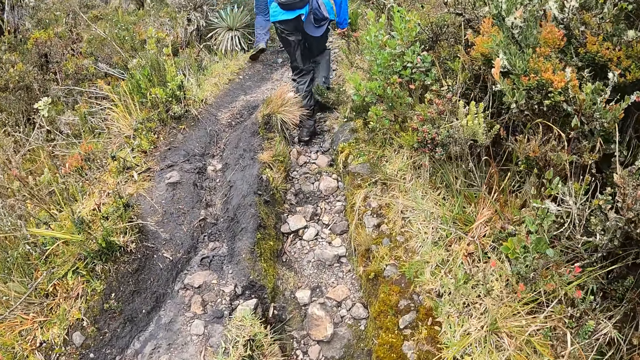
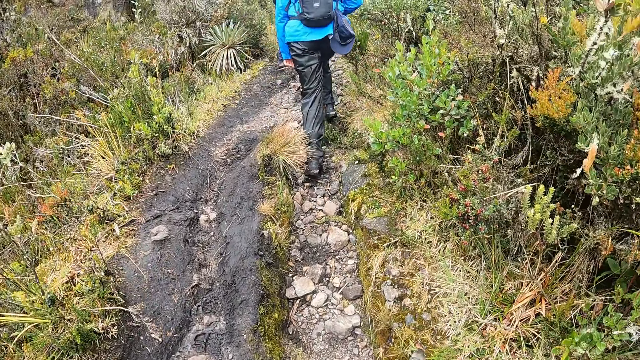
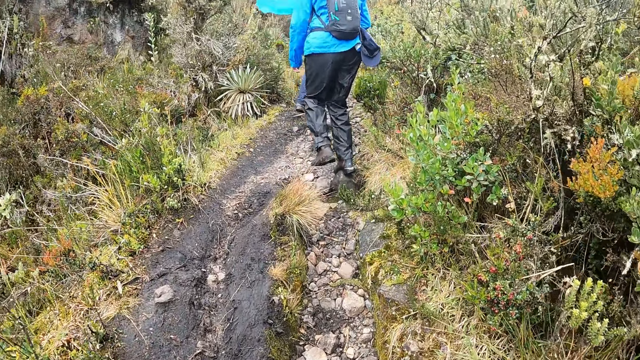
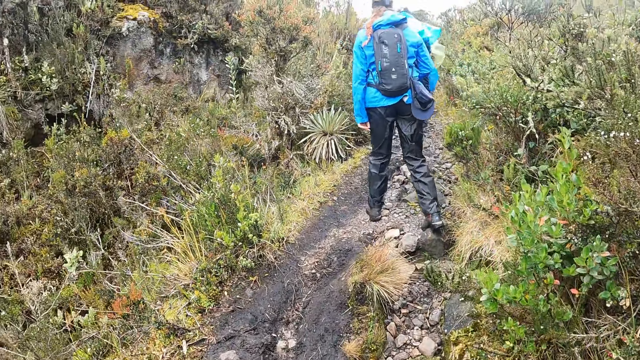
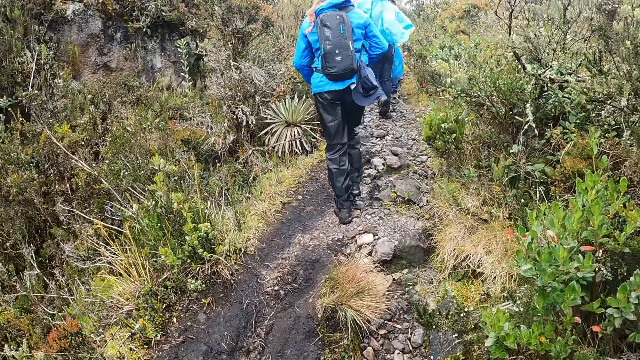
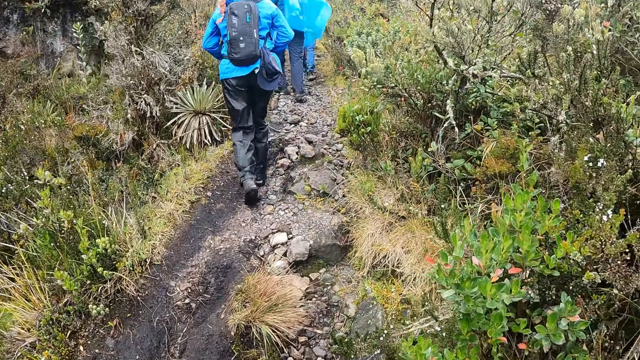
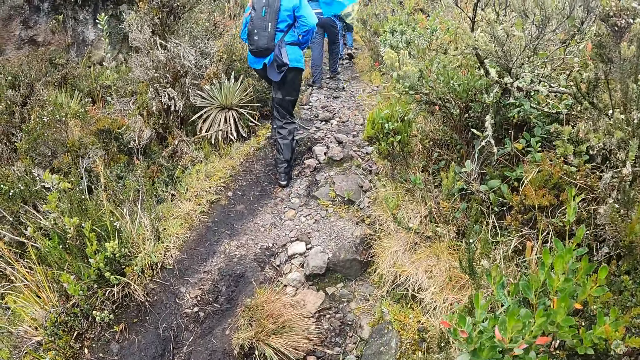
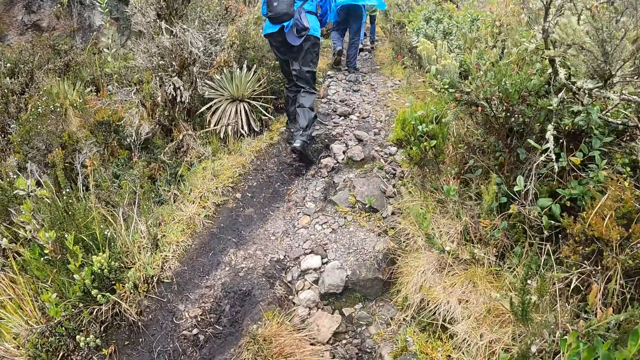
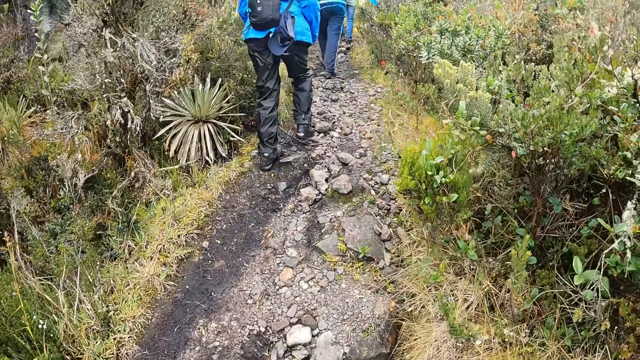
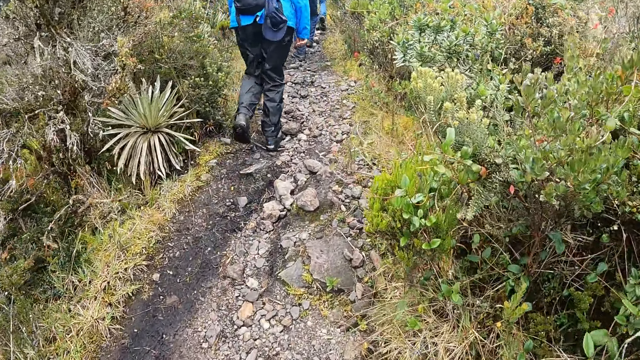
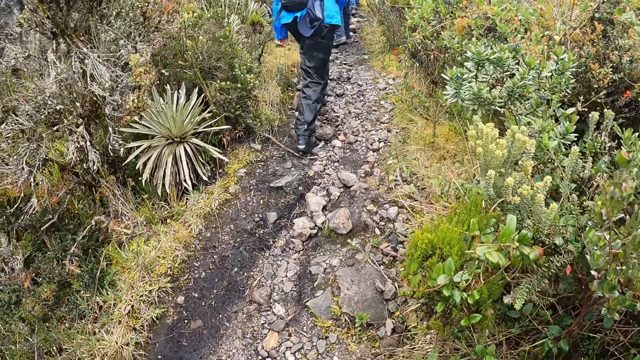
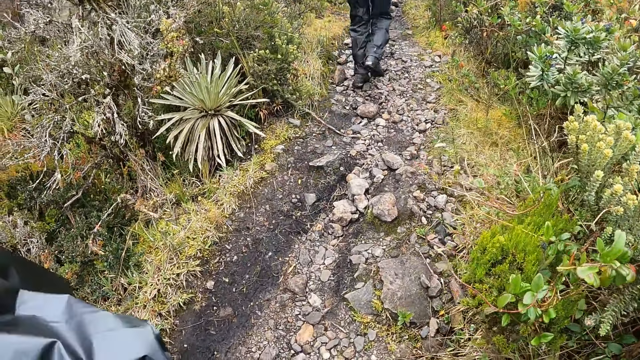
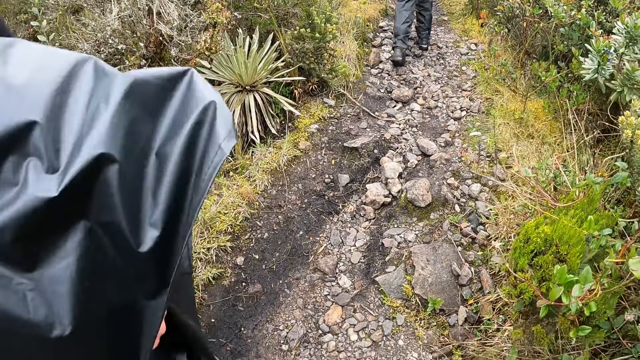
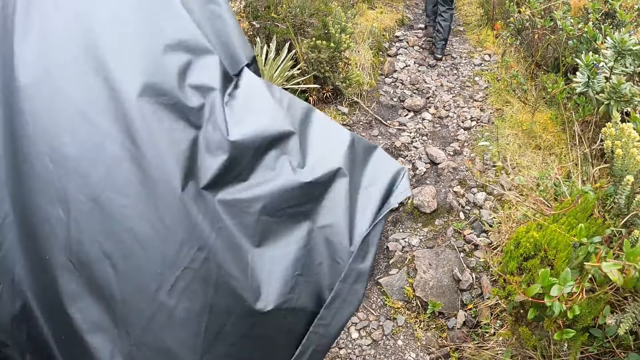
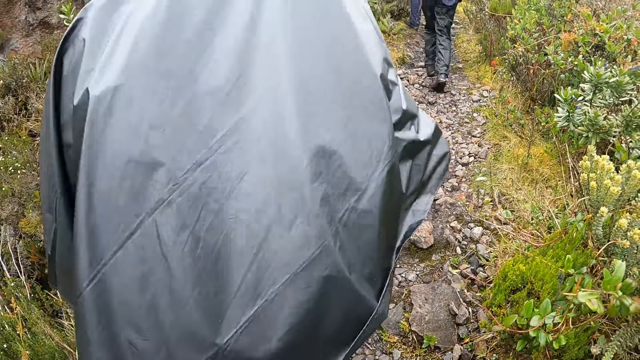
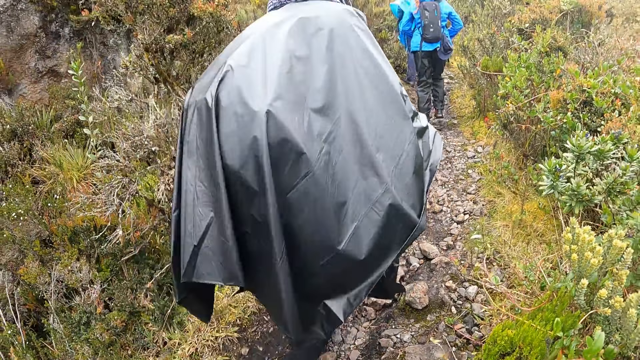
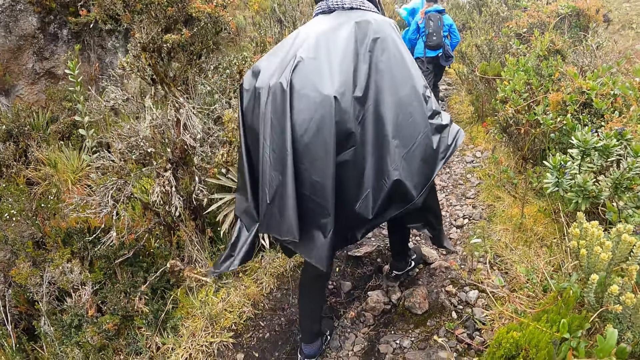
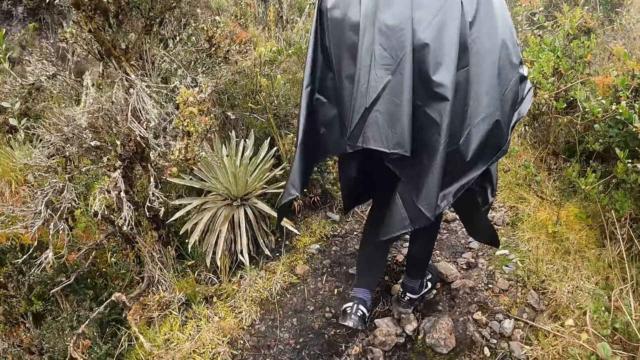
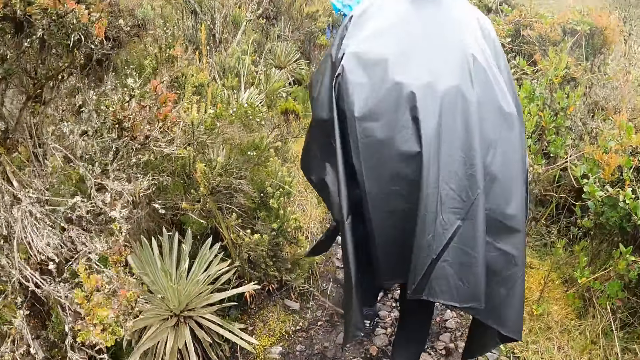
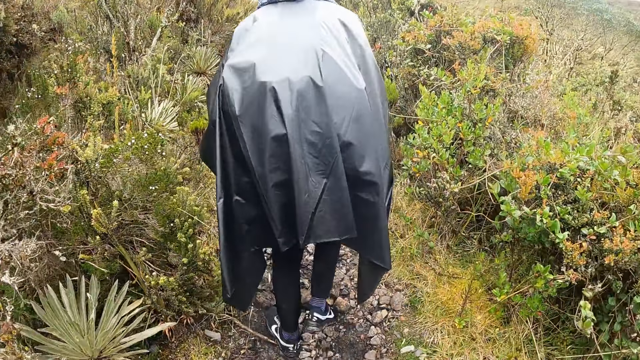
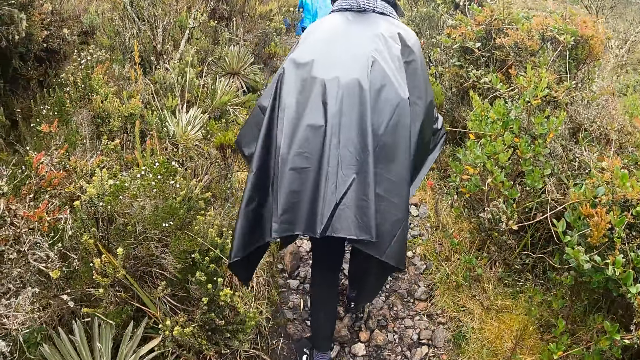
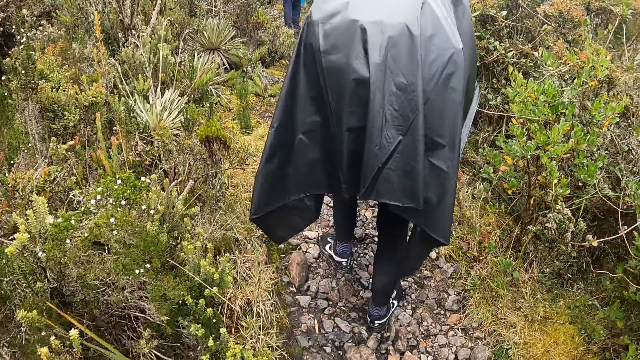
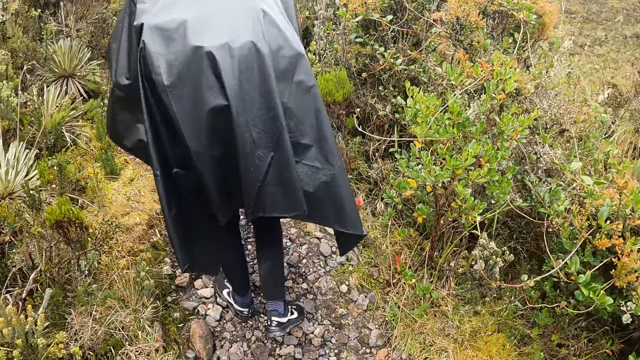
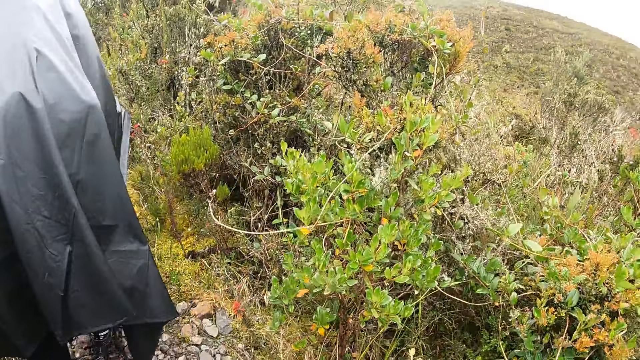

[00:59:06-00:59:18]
The man walks along a path.

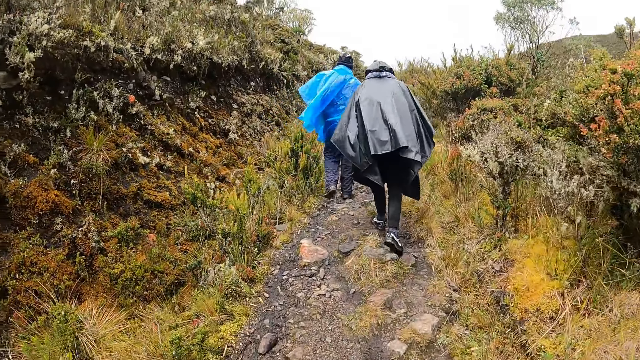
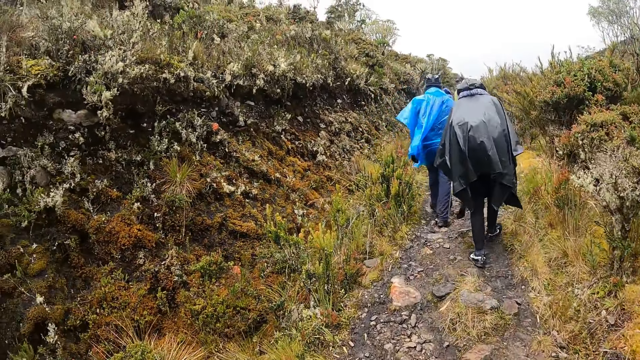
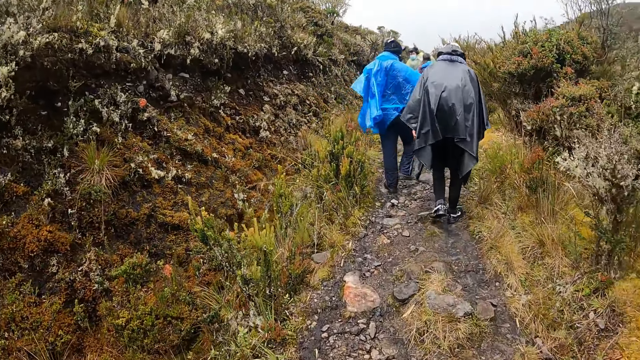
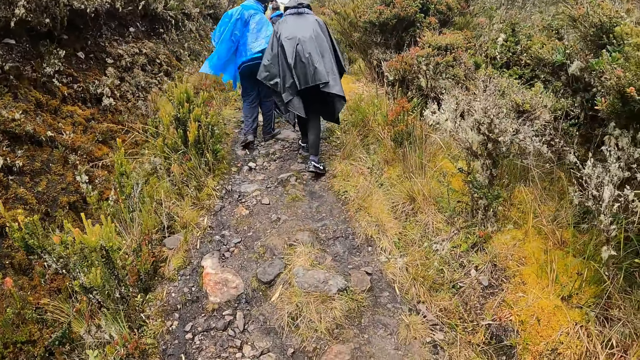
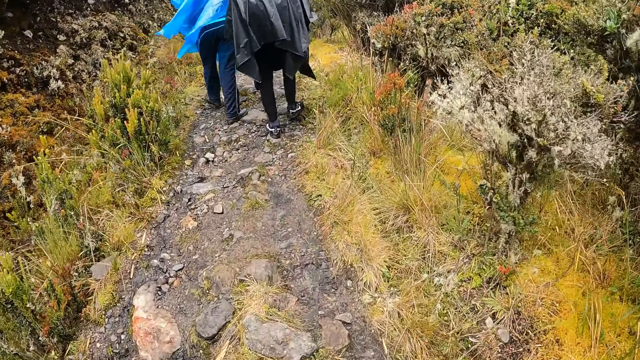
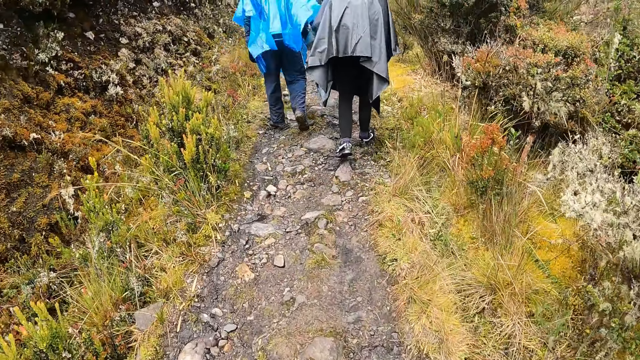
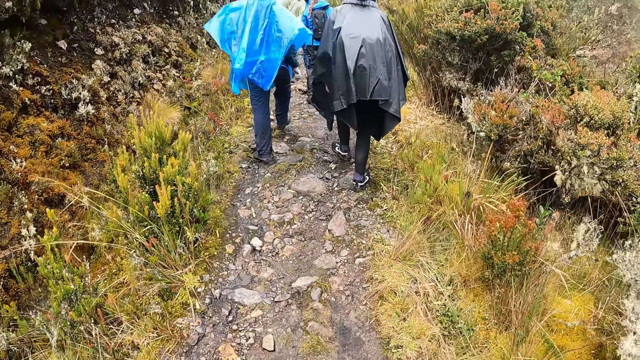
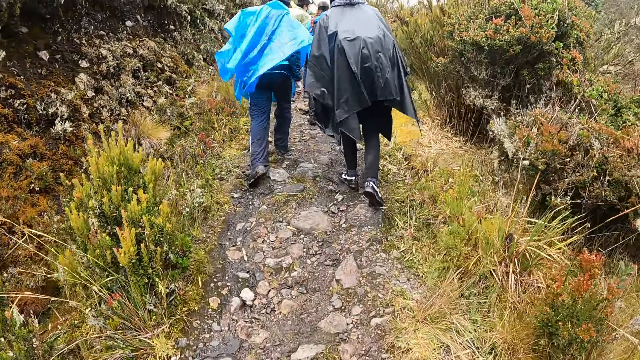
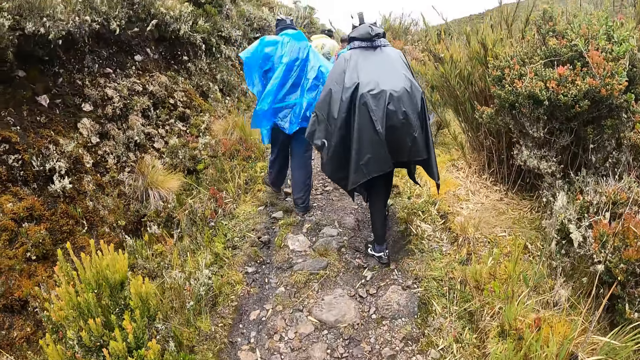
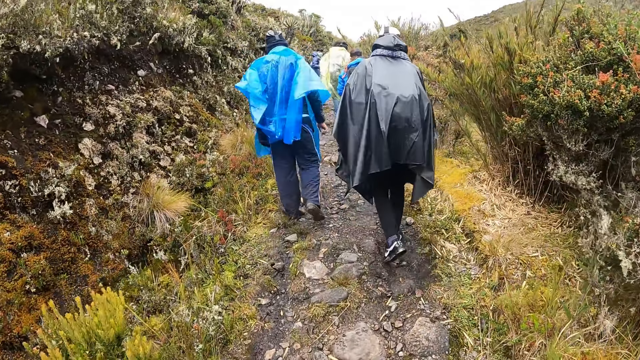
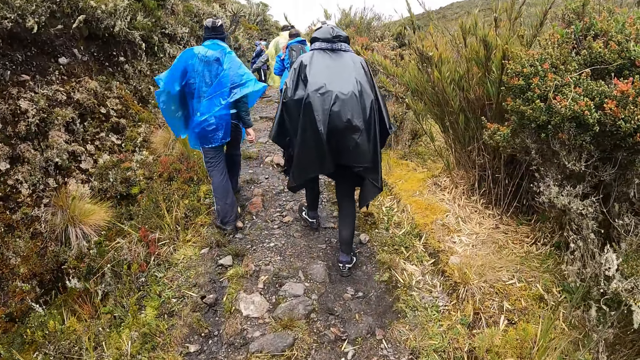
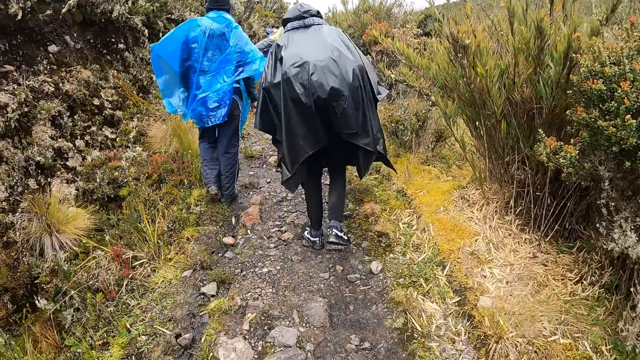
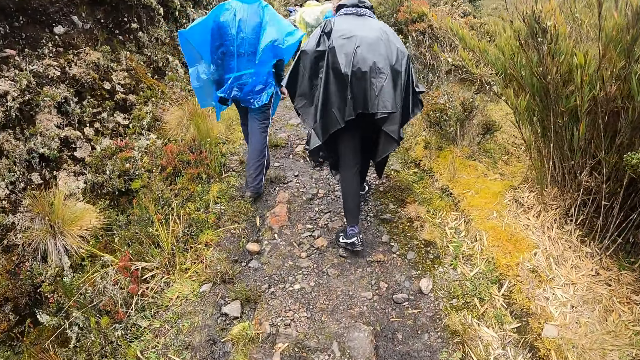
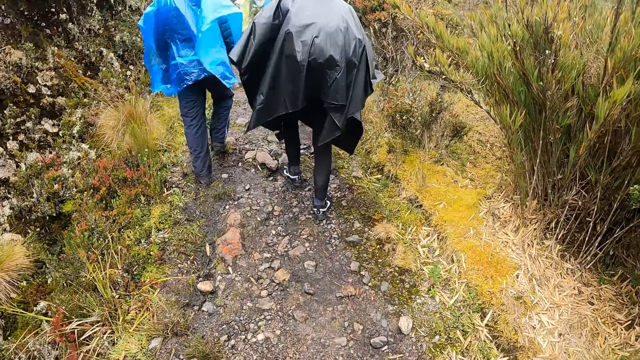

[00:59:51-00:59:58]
The man interacts with another man.

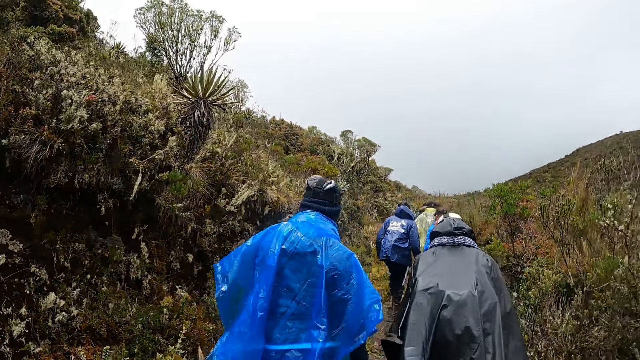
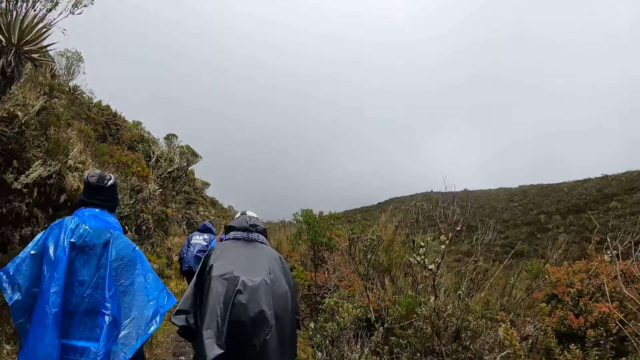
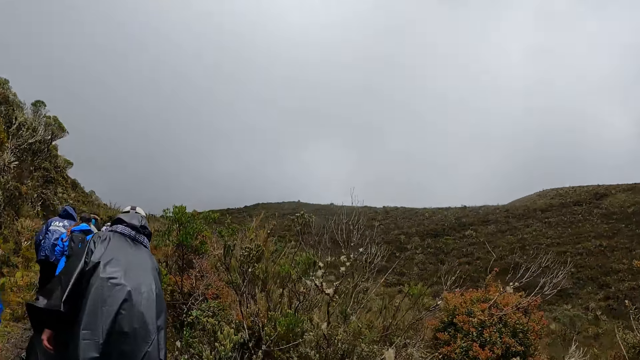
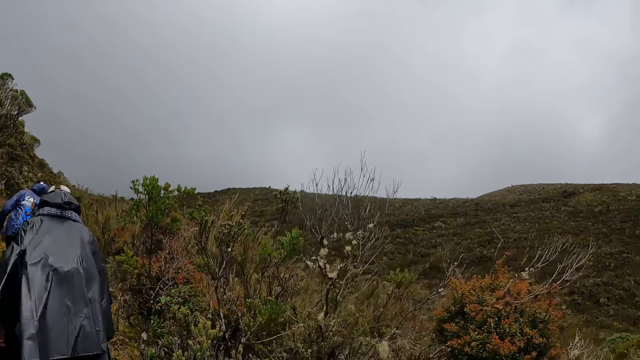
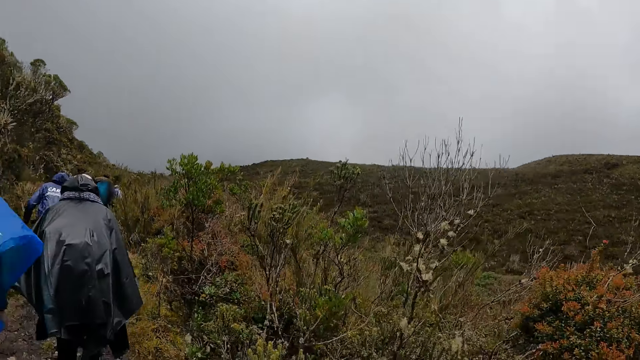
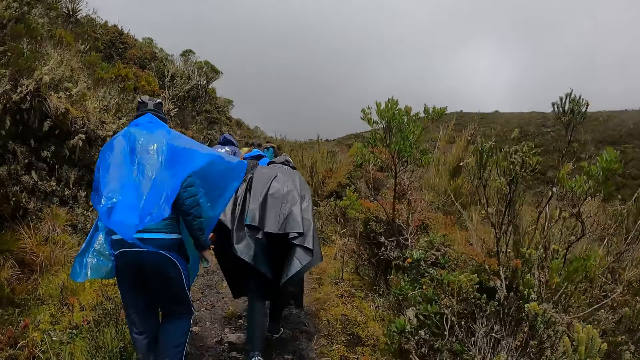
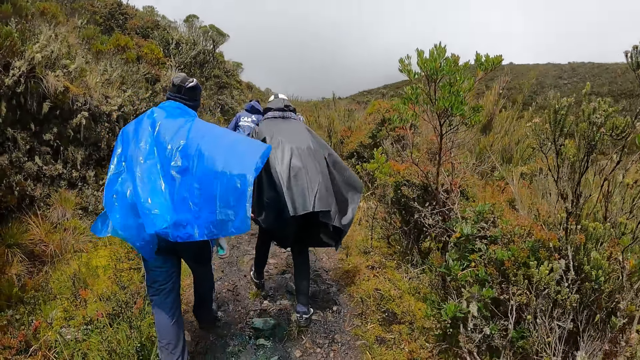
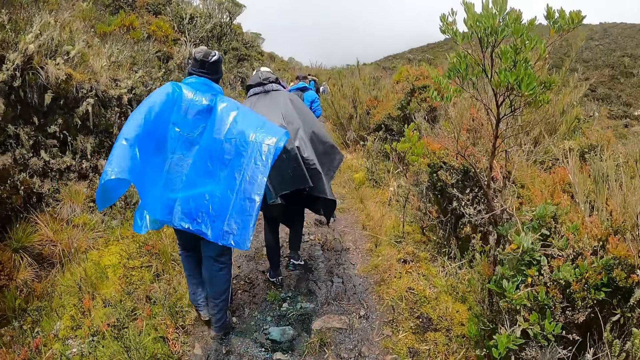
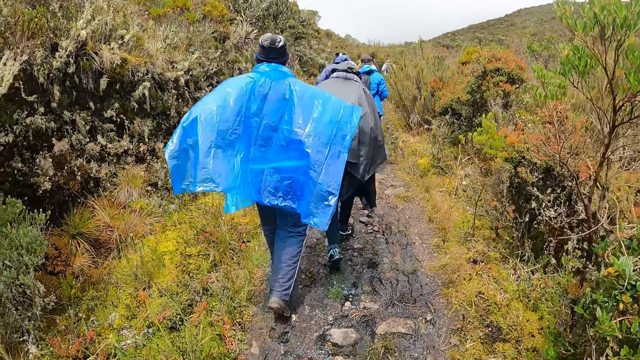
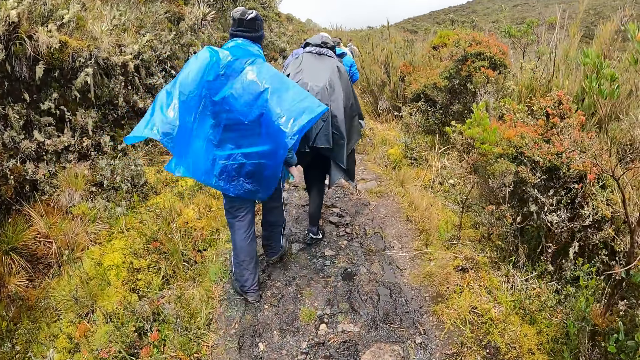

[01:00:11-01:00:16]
The camera wearer looks around the field.
